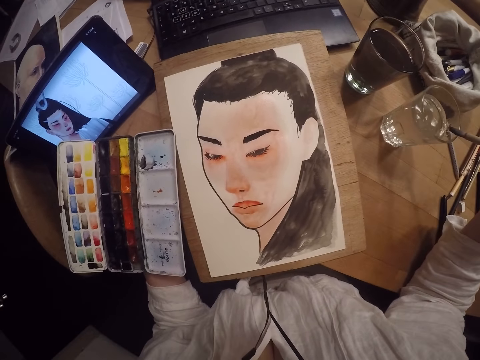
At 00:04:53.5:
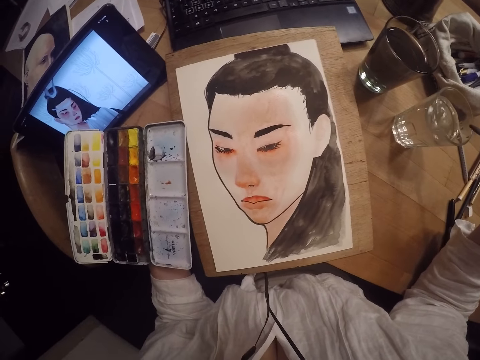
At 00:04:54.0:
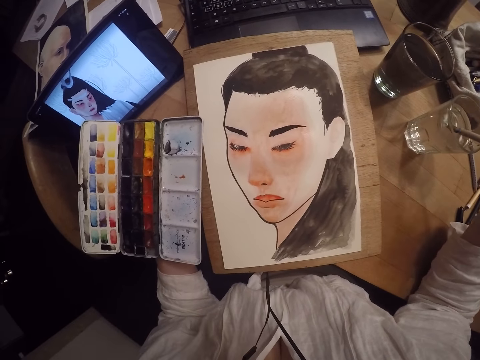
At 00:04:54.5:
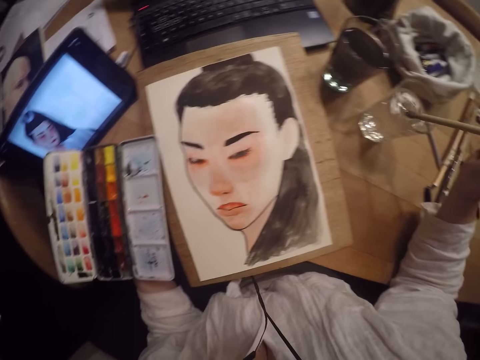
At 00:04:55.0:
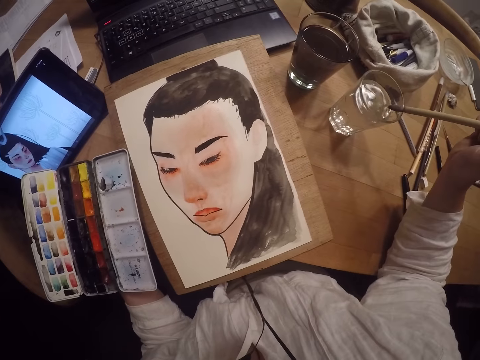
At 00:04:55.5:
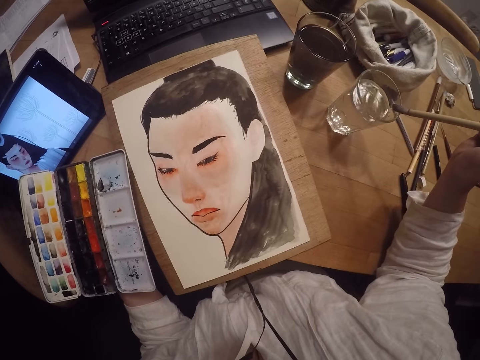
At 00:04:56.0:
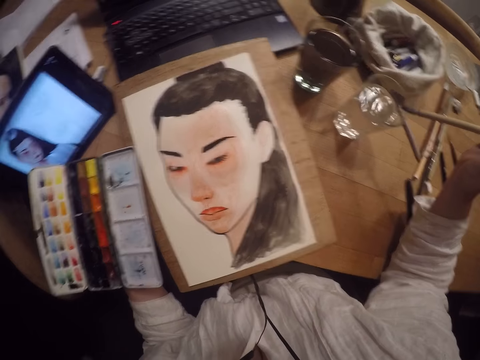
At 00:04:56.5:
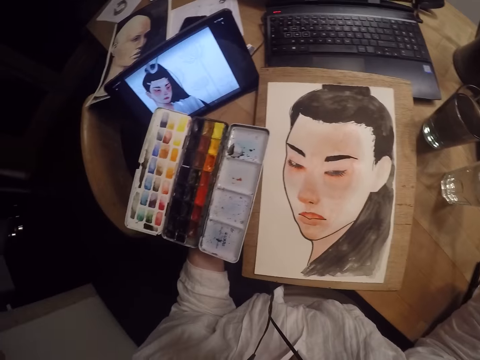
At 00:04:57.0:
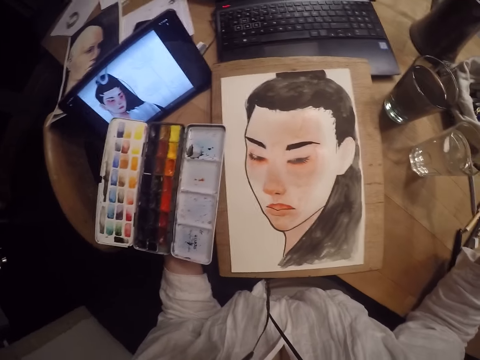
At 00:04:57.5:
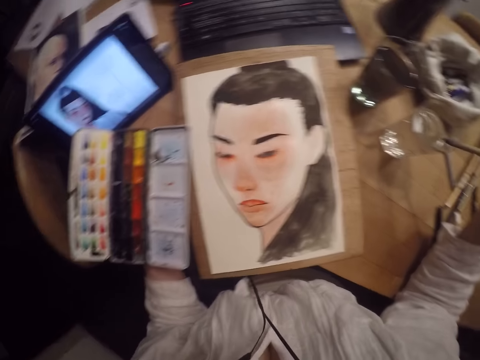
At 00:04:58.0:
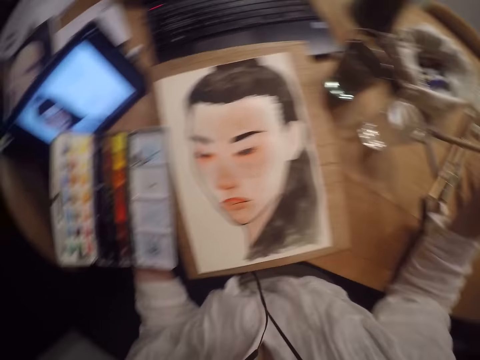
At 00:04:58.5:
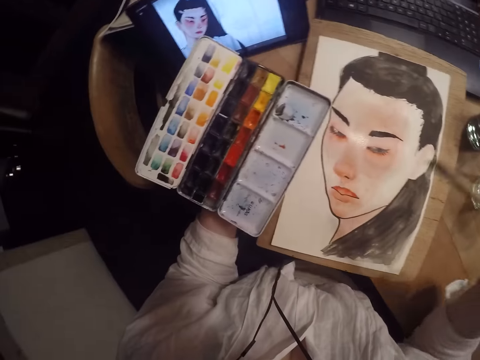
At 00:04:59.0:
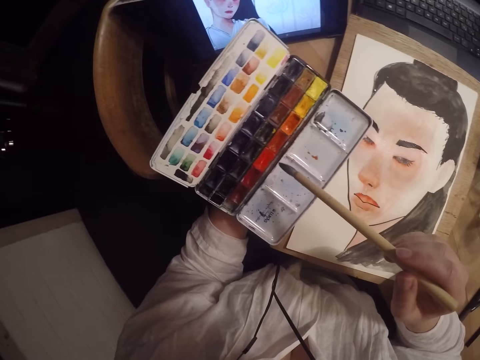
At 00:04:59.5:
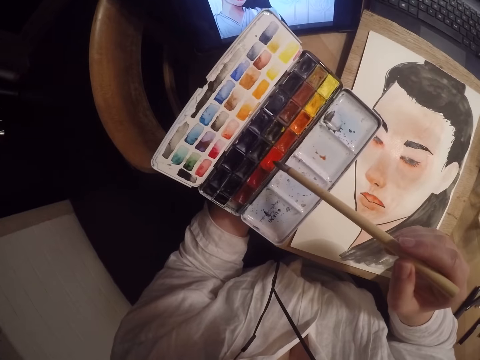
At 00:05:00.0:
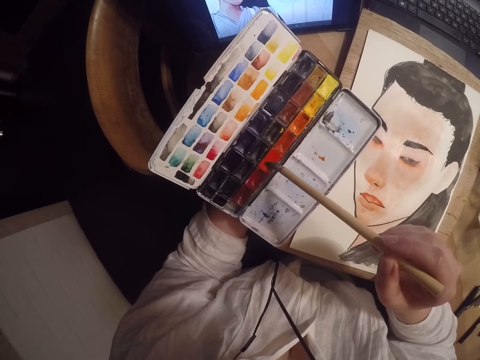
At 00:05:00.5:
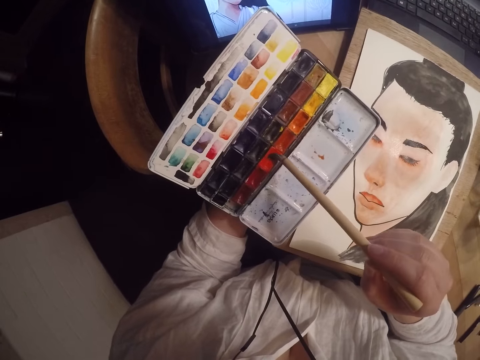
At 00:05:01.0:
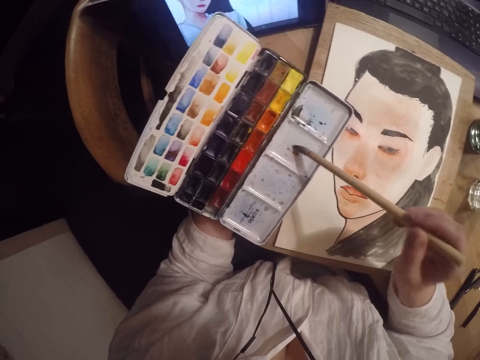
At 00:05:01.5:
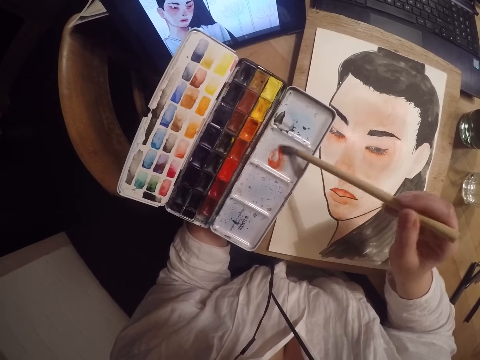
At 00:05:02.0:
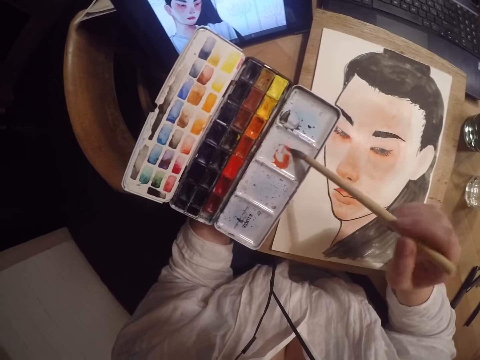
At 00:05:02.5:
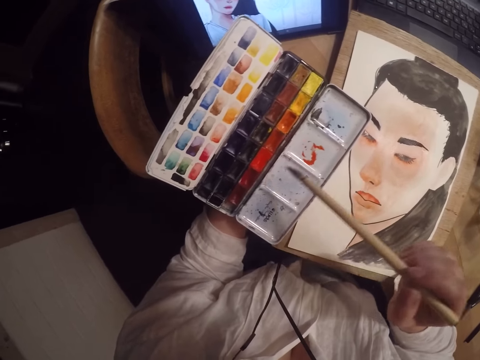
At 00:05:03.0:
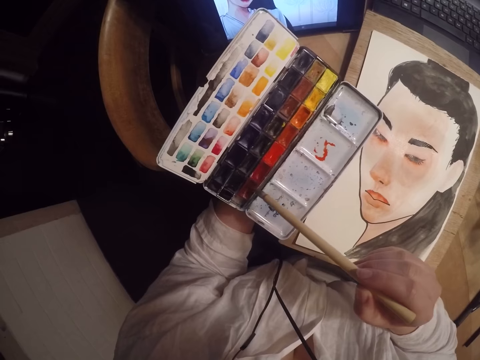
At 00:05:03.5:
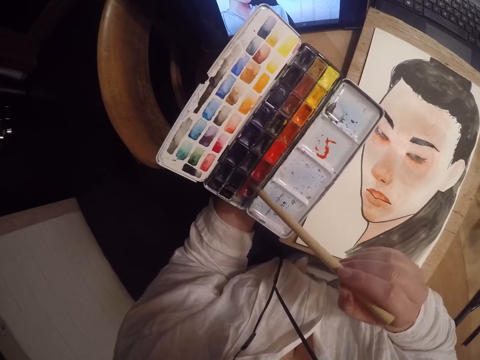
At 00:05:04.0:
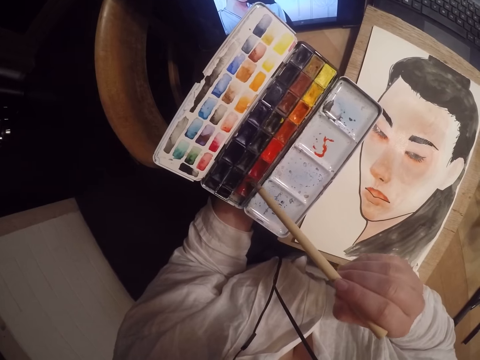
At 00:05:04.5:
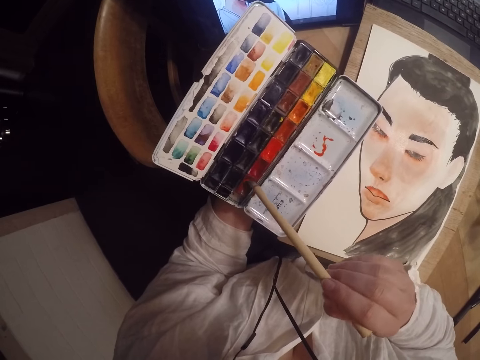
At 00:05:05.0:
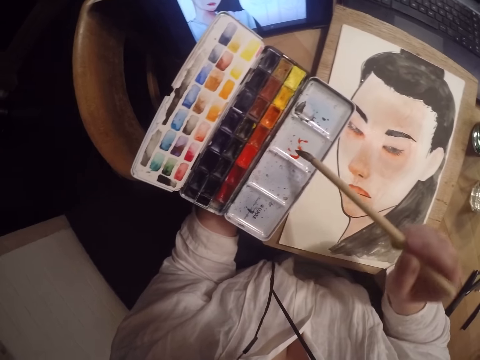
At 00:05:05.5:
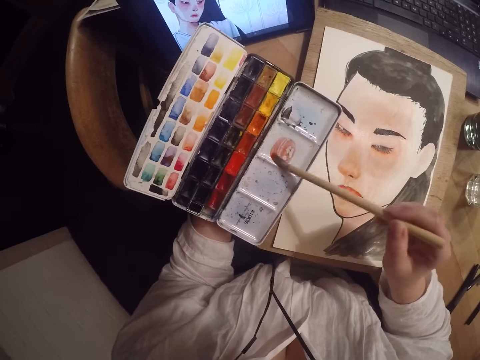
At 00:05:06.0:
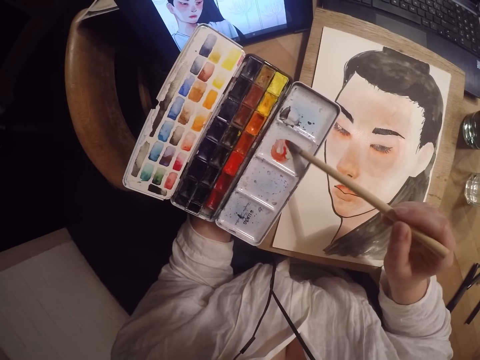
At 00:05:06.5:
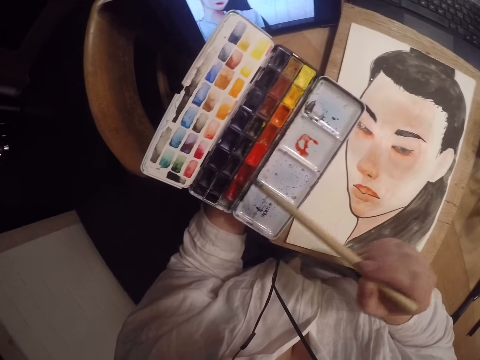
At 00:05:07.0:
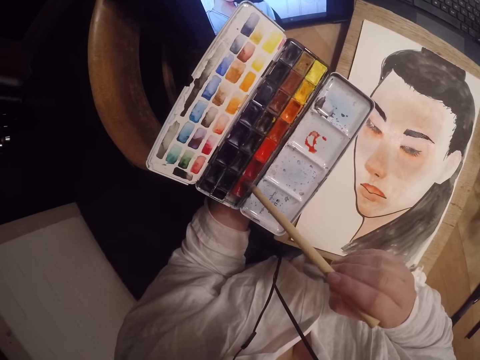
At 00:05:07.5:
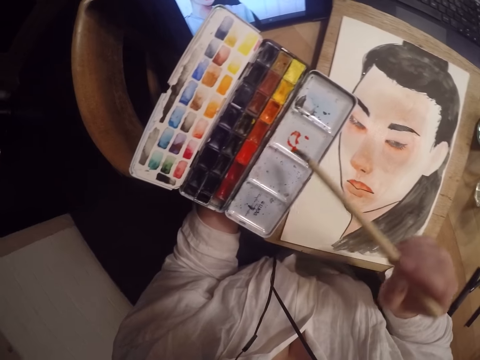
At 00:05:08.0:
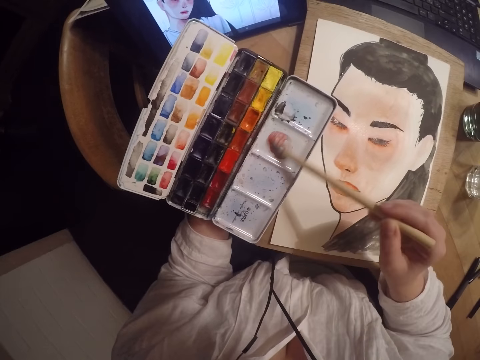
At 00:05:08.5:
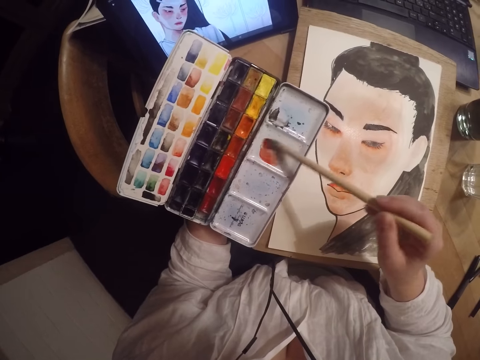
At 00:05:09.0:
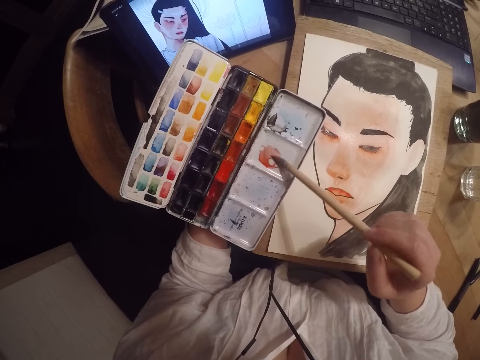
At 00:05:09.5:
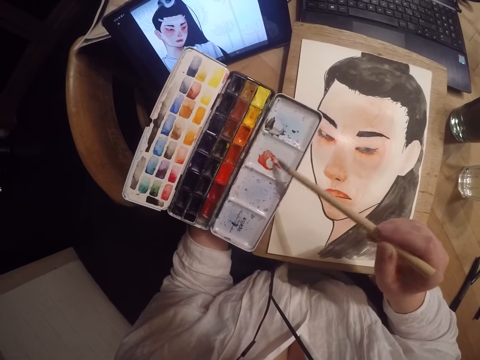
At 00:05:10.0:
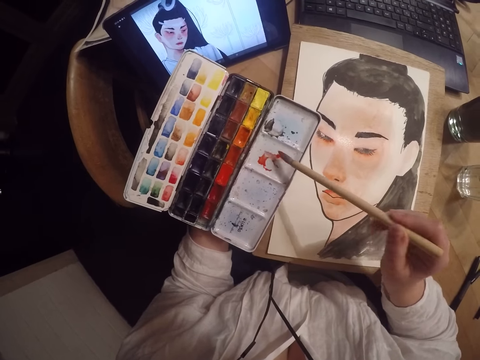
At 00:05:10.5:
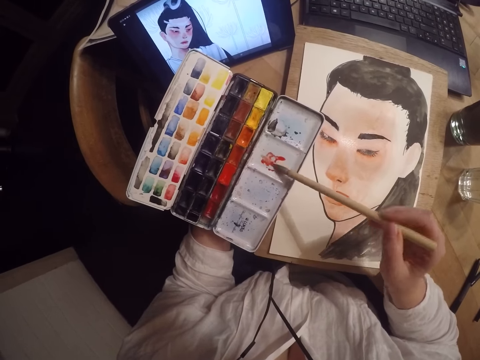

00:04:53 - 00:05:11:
The camera wearer scrapes excess water off the brush on the edge of the glass cup. They dip the brush in the glass cup. They stare at the paint. They scrape excess water off the brush on the edge of the glass cup. They clean the paintbrush in water. They stare at the paint. They clean the paintbrush in water. They dip the paintbrush in paint. They take out an orange color on the paint palette with the paint brush. They swirl an empty part of the paint palette with the paint brush. They inspect the paint. They take out a red color on the paint palette with the paint brush. They dip the paintbrush in paint. They swirl an empty part of the paint palette with the paint brush. They inspect the paint. They dip the paintbrush in paint. They inspect the paint.

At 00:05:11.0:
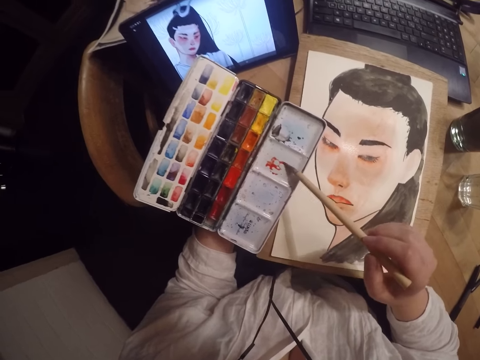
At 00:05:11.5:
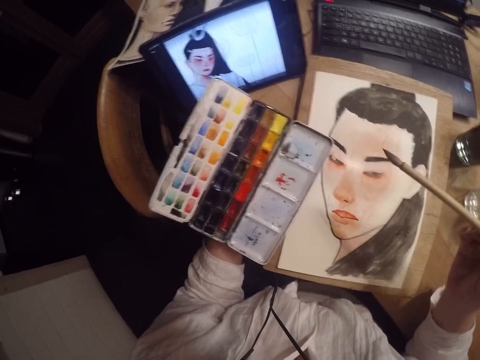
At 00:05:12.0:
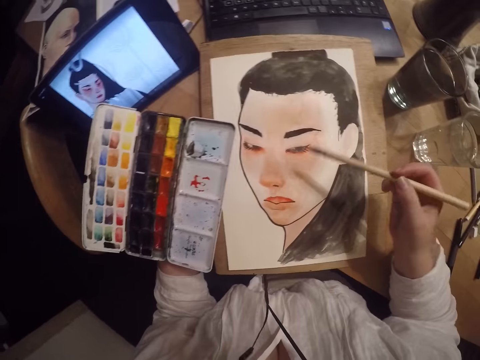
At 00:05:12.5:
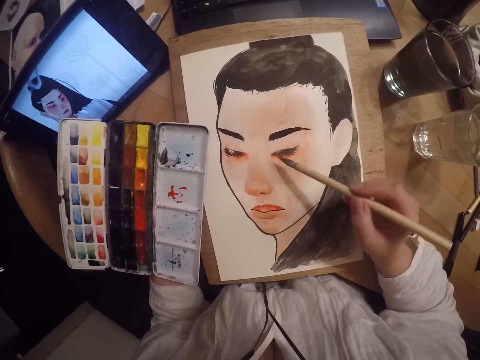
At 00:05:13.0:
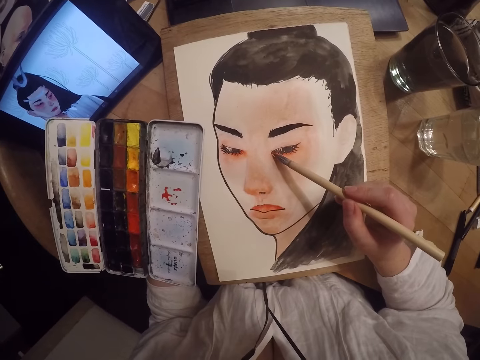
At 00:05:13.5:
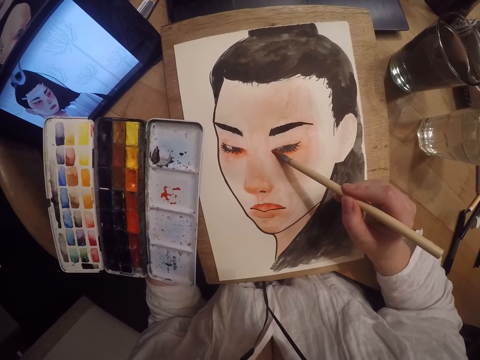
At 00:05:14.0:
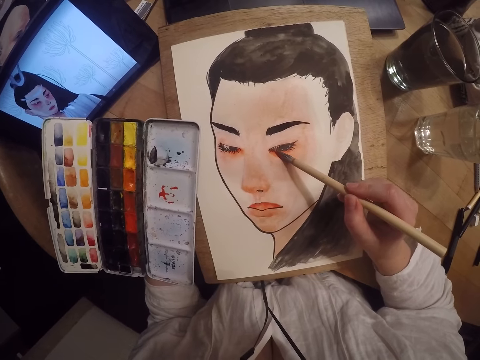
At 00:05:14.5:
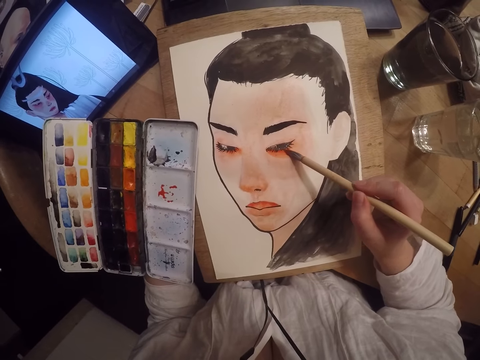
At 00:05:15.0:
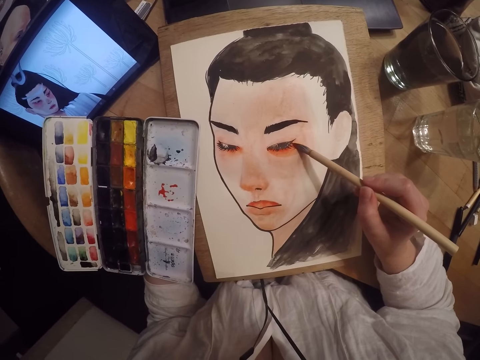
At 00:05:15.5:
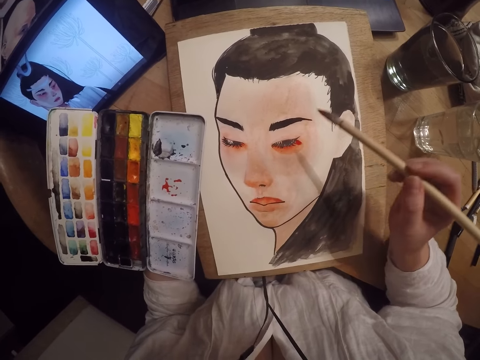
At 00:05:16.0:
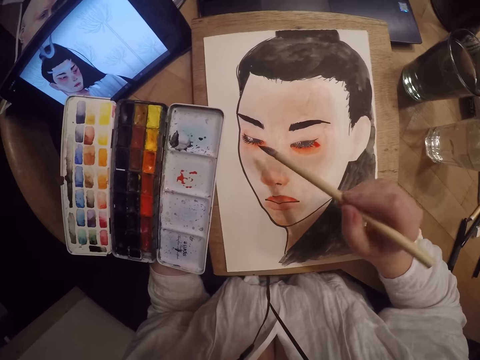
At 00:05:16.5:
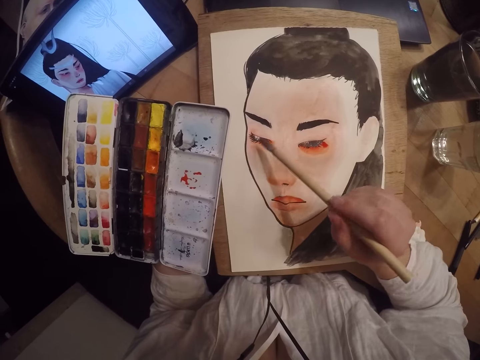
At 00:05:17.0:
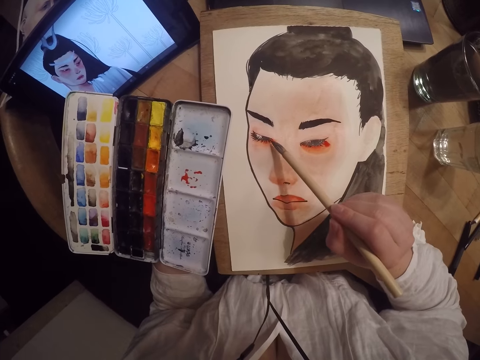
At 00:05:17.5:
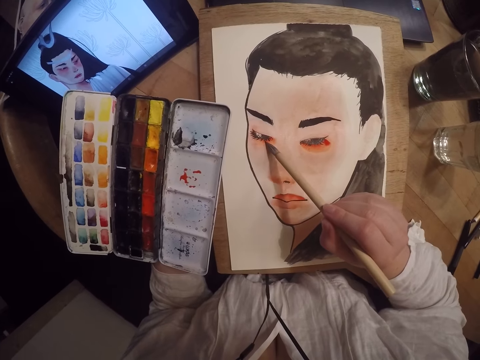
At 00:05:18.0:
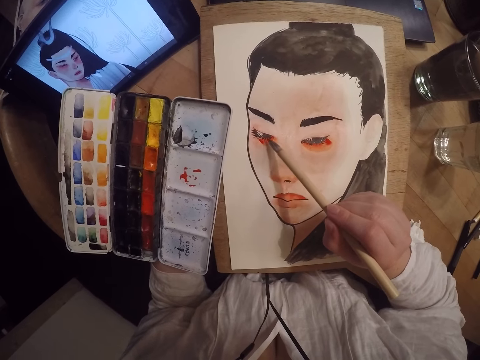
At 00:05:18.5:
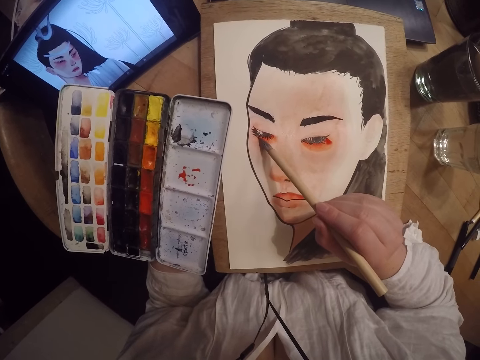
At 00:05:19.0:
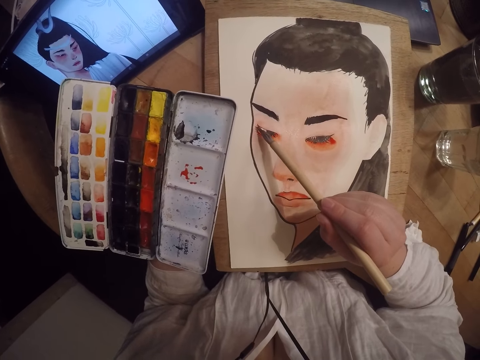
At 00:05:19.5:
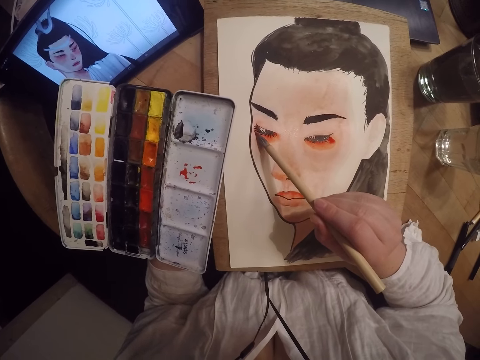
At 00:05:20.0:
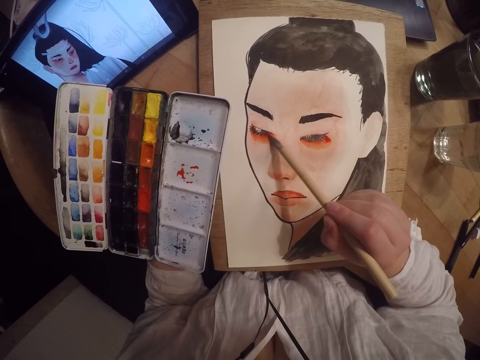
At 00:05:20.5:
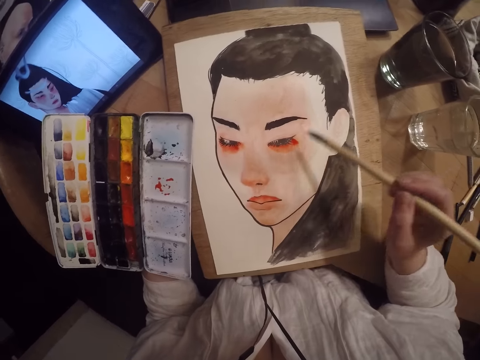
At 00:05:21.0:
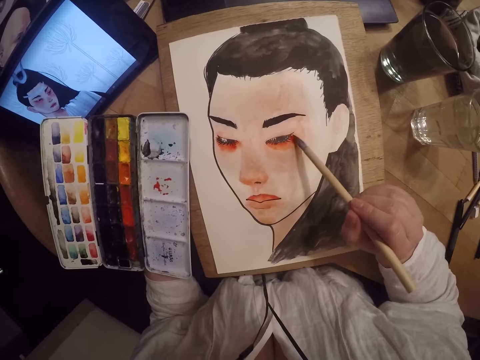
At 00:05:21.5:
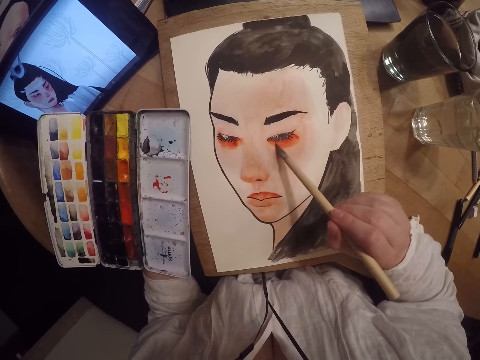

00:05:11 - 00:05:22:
The camera wearer paints the drawing.
